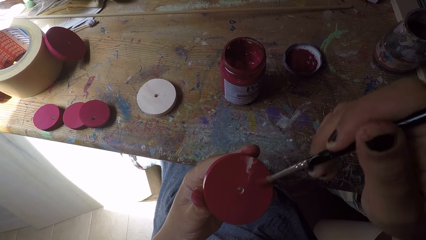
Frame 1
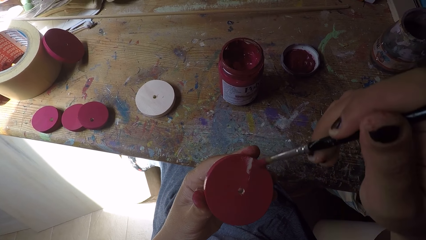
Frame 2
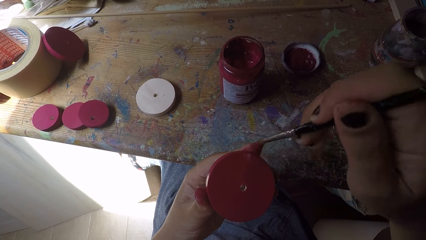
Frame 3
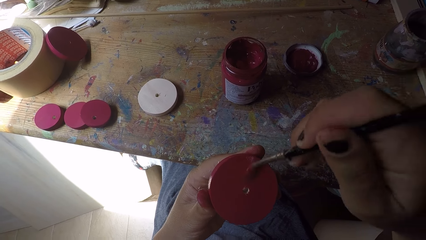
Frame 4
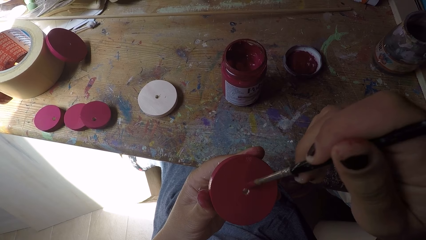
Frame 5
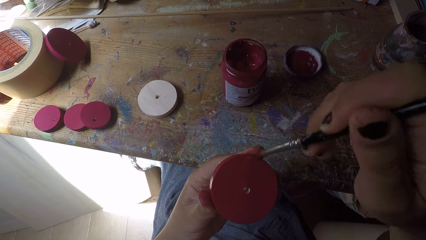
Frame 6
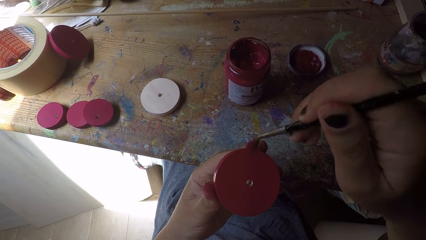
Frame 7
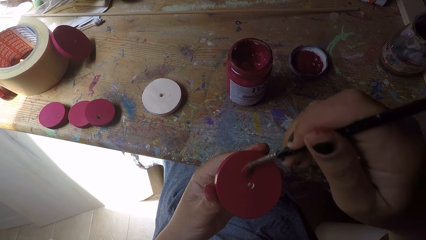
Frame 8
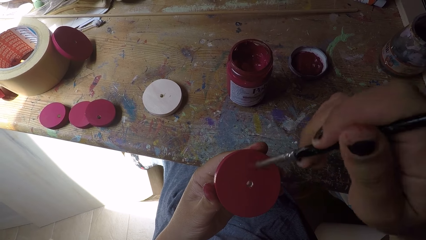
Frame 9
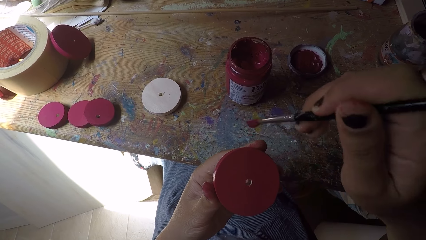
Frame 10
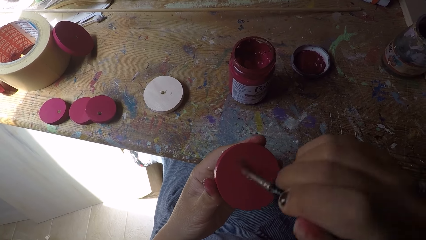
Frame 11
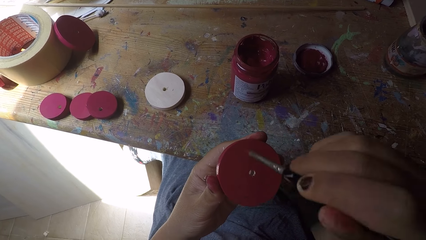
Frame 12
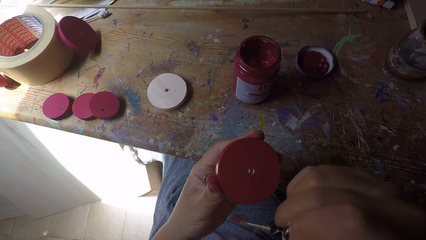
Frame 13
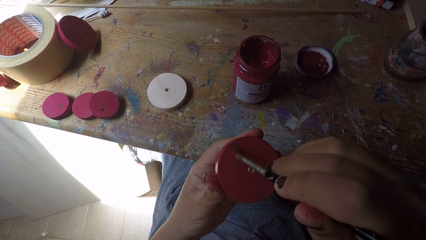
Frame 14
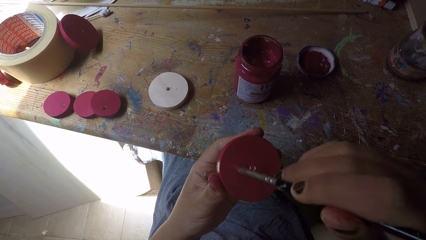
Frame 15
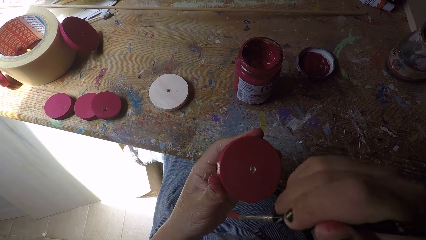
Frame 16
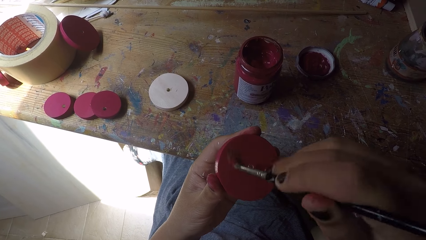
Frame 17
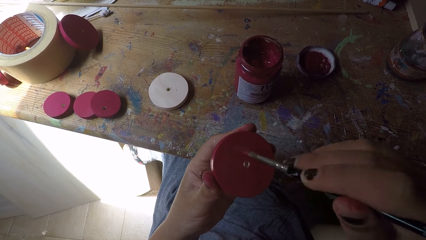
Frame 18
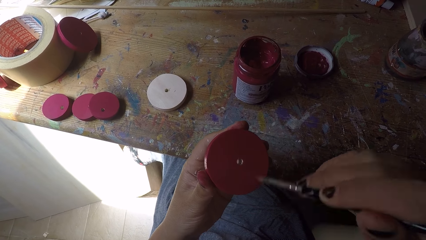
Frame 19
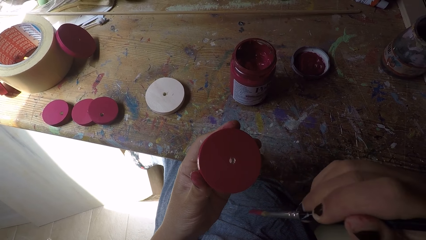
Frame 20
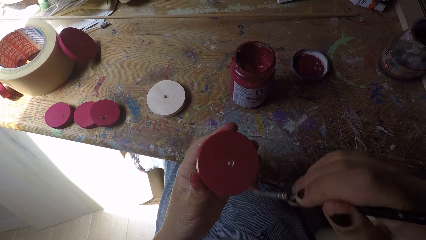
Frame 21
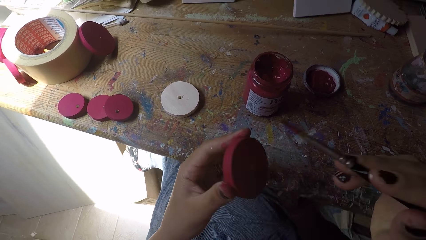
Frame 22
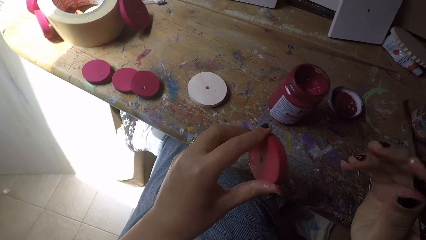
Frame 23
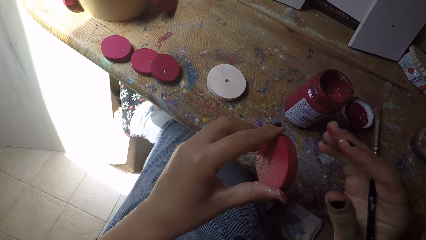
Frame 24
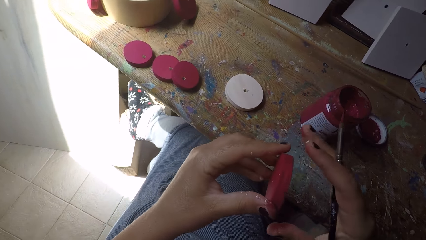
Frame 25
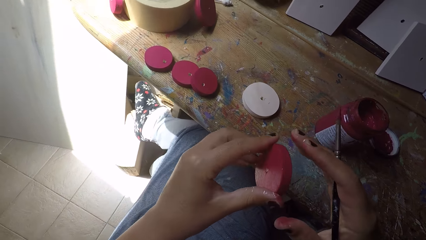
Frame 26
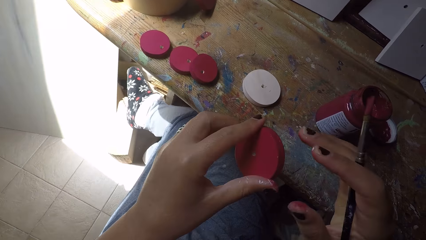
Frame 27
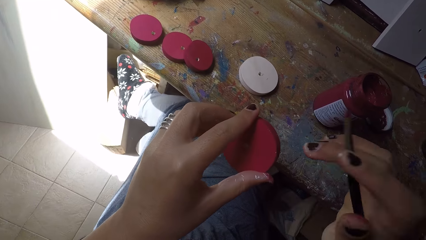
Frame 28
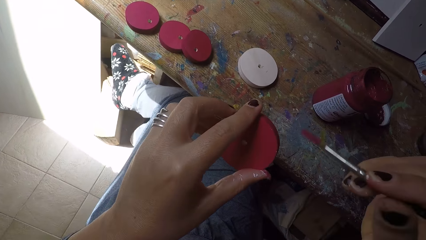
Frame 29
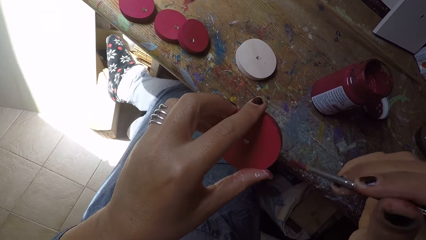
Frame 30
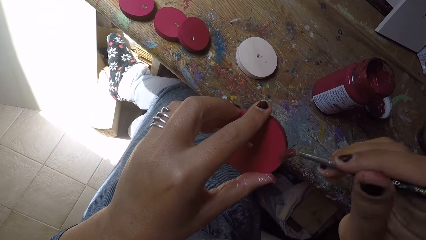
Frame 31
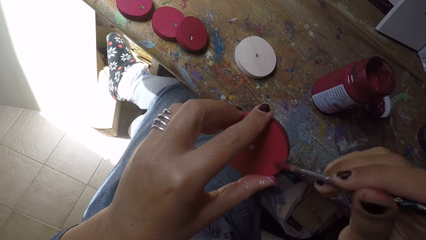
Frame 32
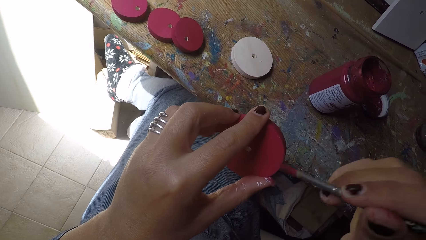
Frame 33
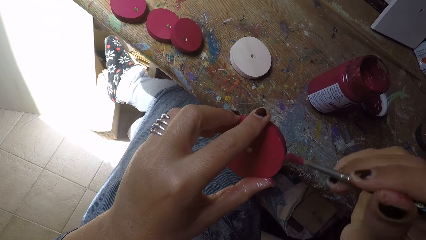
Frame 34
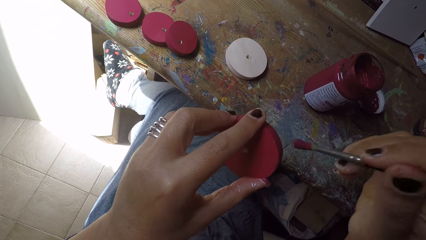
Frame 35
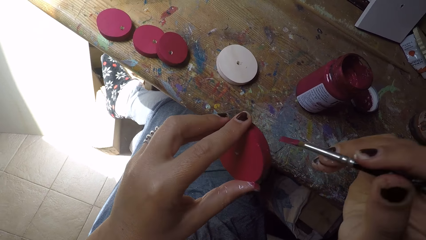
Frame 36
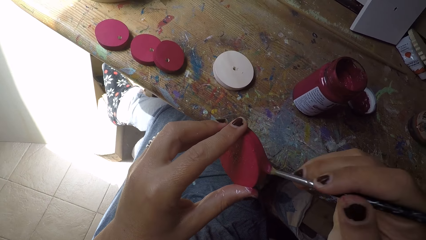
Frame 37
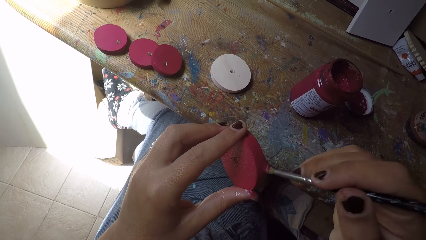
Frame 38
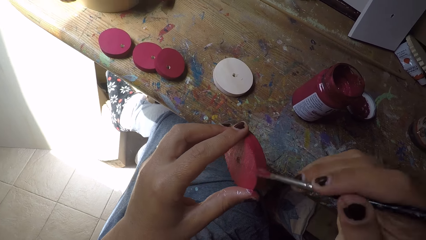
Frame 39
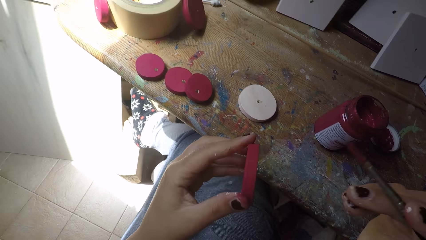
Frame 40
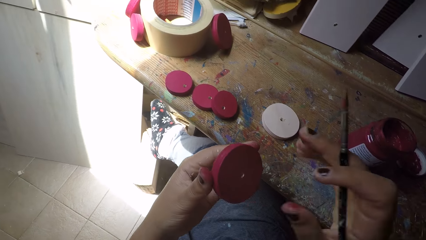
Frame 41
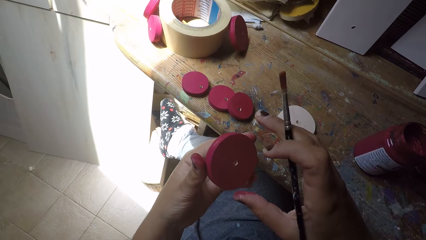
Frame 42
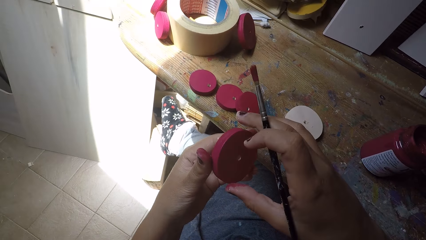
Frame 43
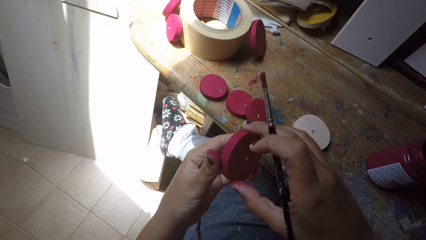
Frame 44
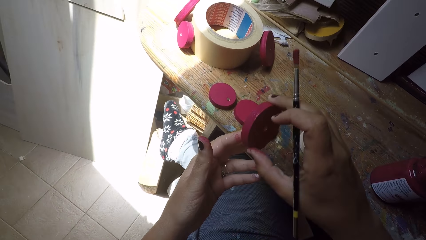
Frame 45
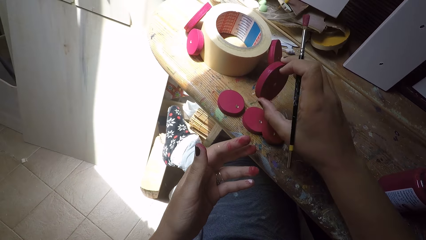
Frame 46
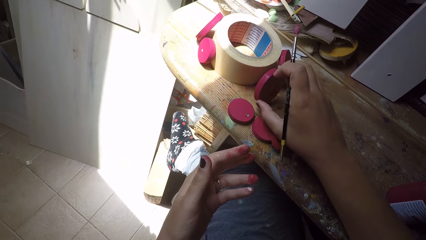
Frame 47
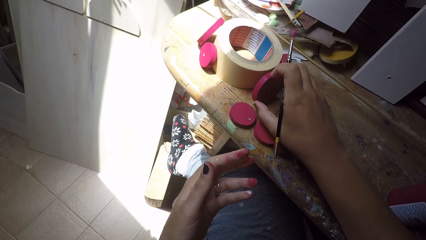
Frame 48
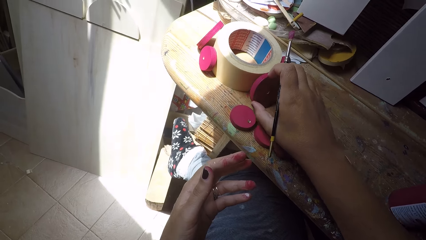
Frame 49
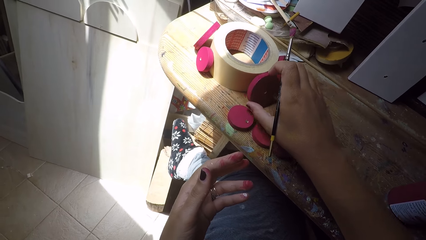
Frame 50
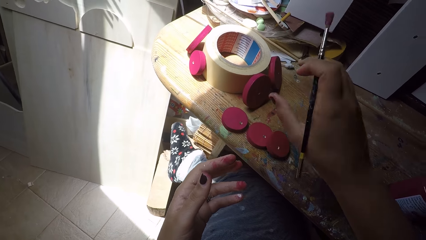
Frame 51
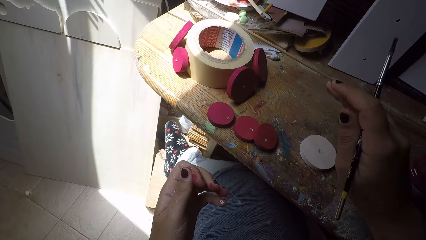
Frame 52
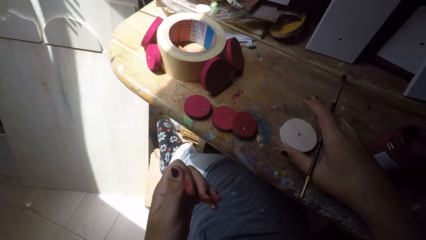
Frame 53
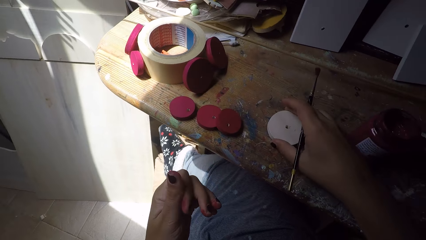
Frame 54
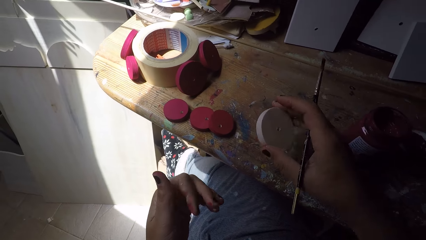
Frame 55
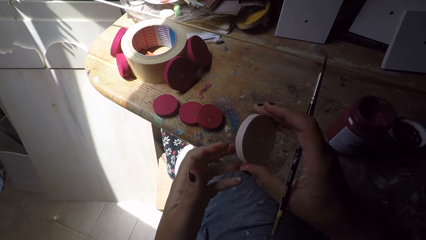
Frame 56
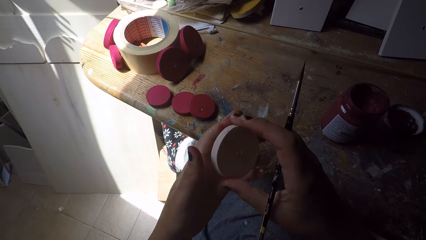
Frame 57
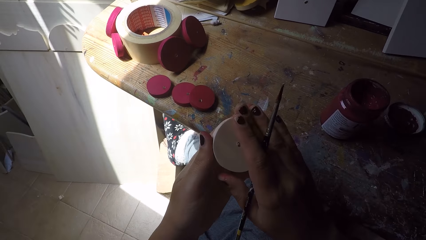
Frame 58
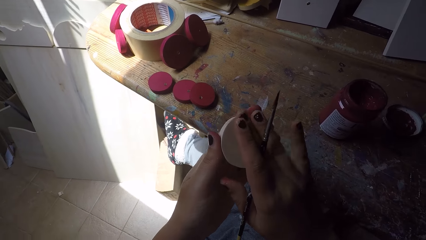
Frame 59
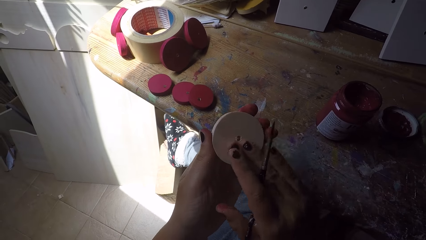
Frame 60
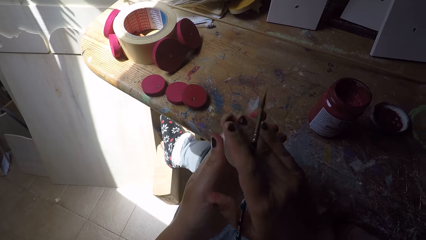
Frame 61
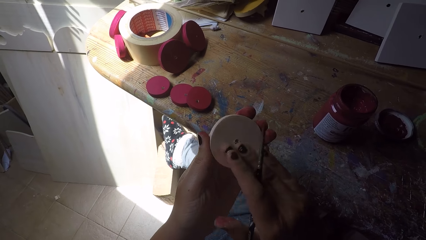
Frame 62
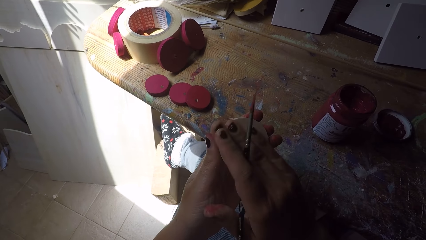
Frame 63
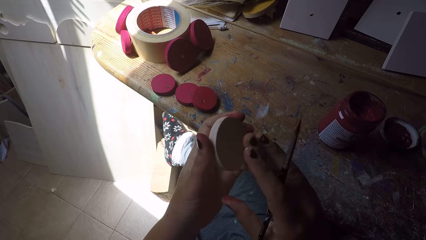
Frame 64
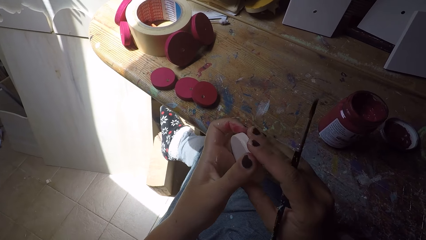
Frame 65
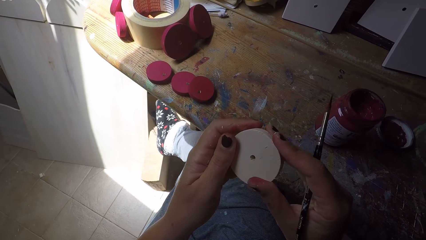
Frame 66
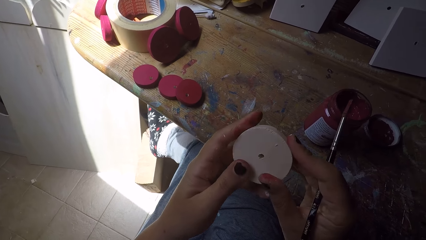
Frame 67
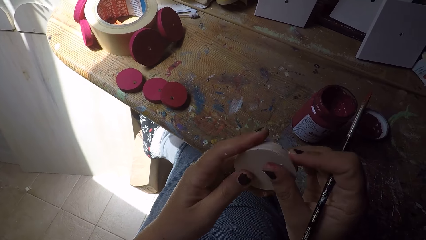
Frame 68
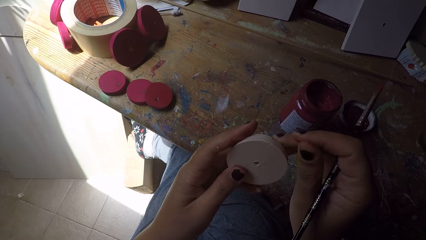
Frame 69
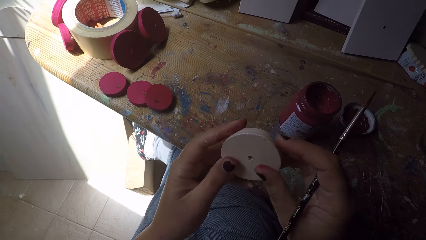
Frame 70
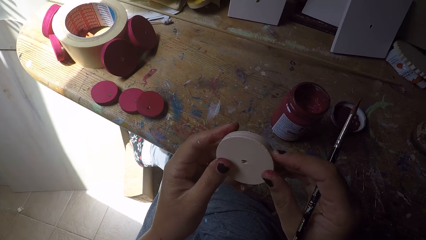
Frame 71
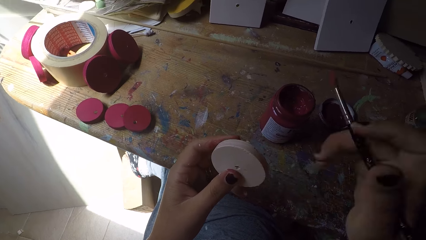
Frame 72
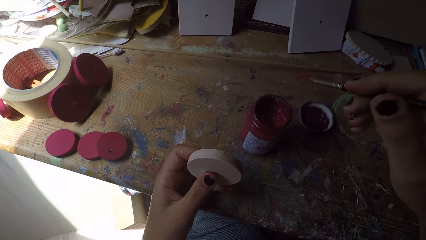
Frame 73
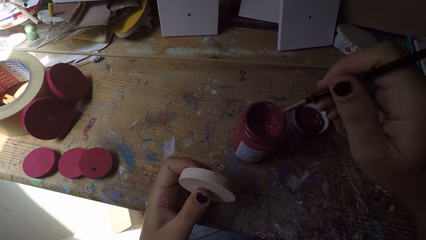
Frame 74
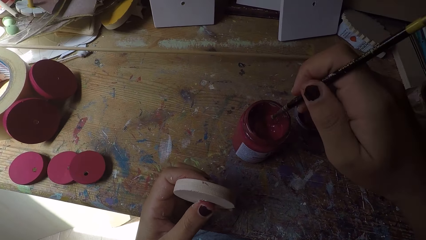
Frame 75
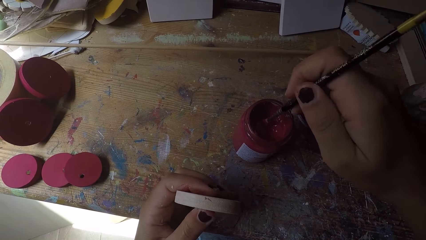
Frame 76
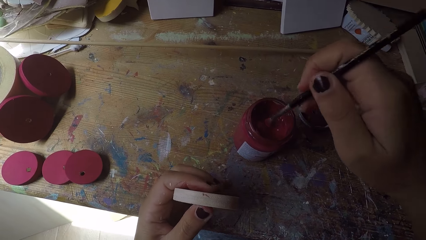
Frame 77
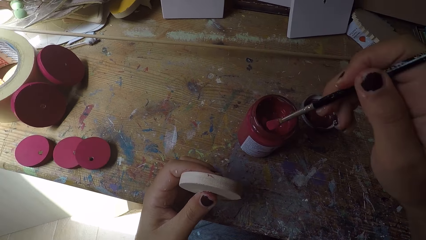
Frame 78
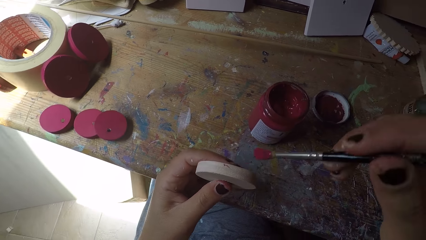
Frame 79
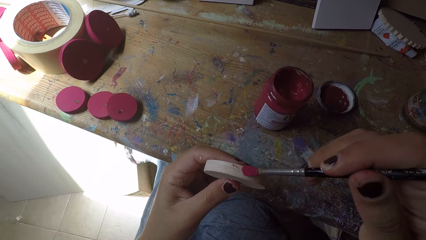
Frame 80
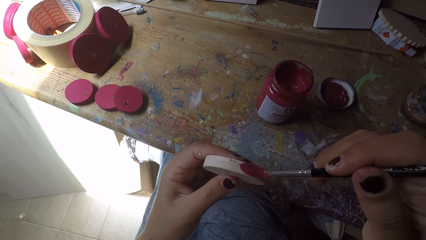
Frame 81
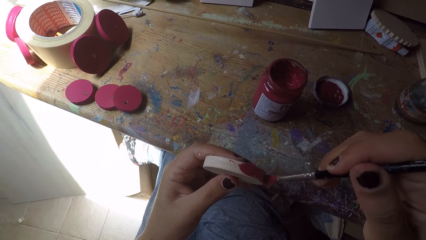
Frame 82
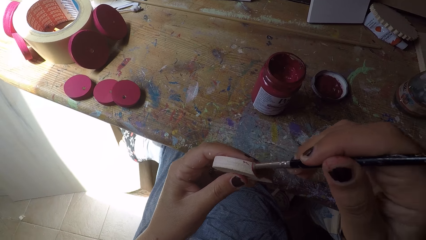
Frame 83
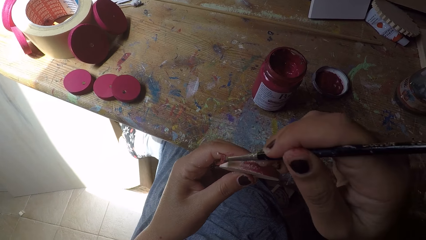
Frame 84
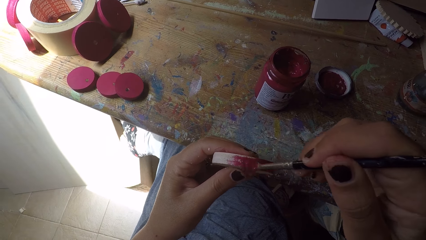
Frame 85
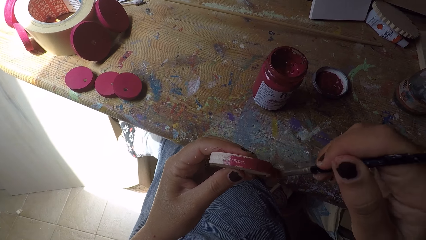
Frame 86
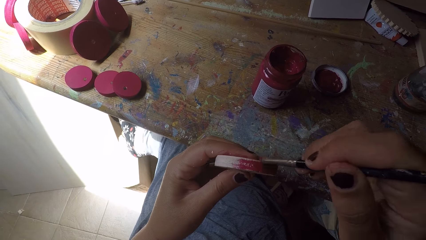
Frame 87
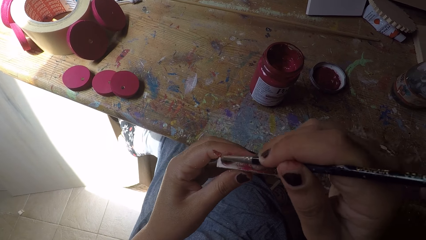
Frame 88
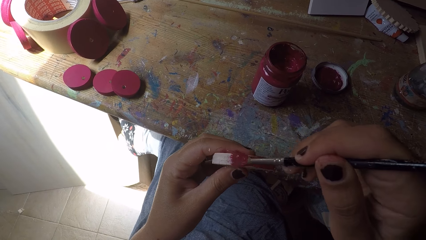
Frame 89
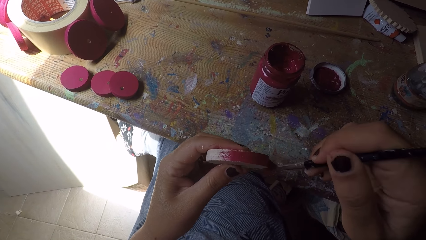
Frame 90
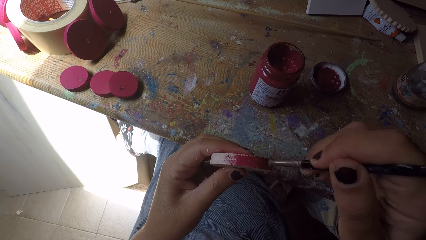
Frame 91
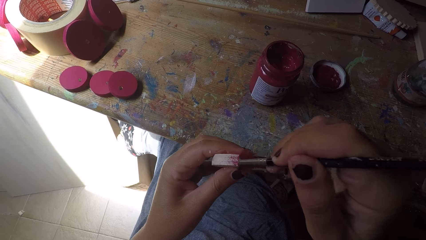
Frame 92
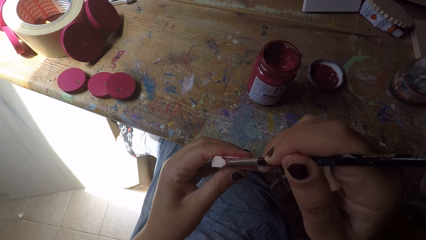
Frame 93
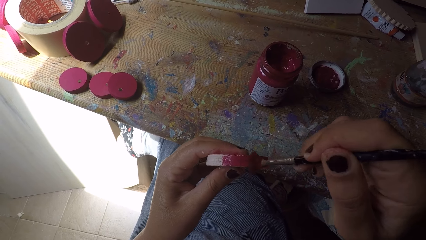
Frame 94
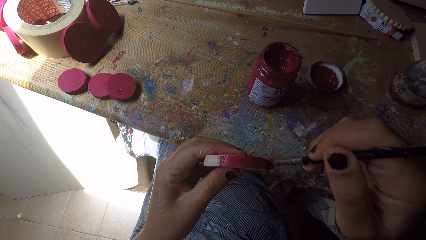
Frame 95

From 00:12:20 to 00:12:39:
The camera wearer inspects the wood circle piece or wood ornament. She paints the wood circle piece using the paint brush. She passes the wood ornament from her left hand to her right hand. She drops the wood ornament beside the sellotape on the workbench with her right hand. She picks another wood ornament from the workbench with her right hand. She passes the wood ornament from her right hand to her left hand. She wipes the wood ornament with her right hand, with fingers. She holds the wood ornament with both hands. She adjusts the wood circle piece. She wipes the wood ornament with her right hand, with a thumb. She scoops paint from the paint can with the paint brush in her right hand. She paints the wood ornament with the paint brush in her right hand.
